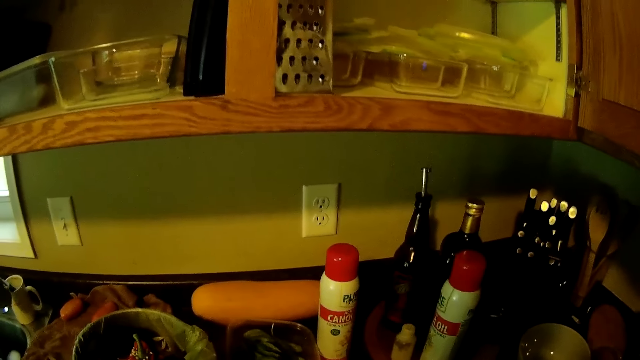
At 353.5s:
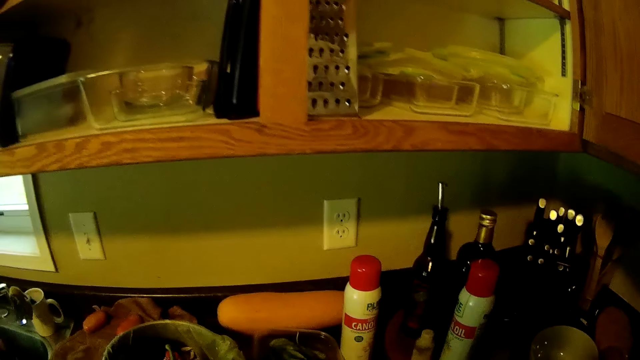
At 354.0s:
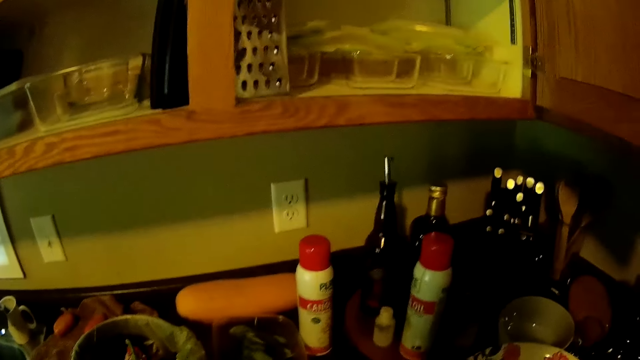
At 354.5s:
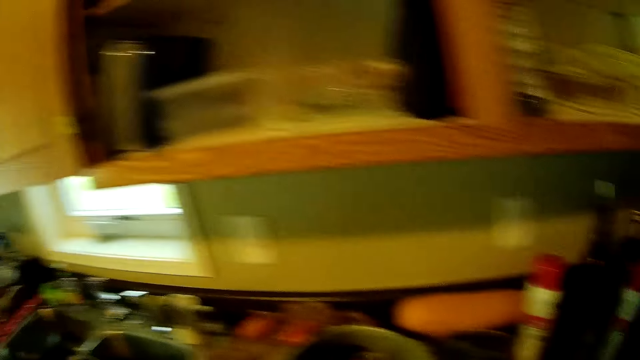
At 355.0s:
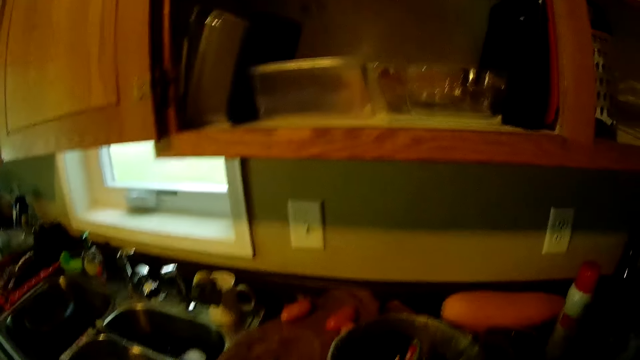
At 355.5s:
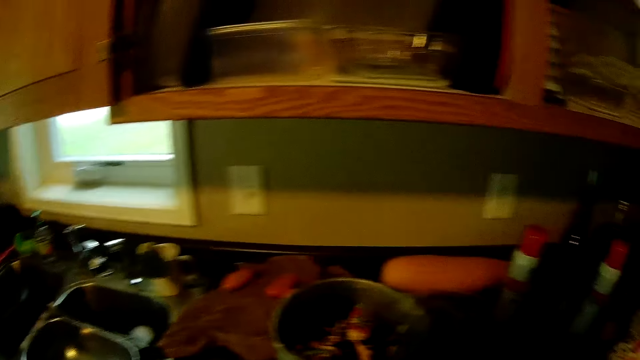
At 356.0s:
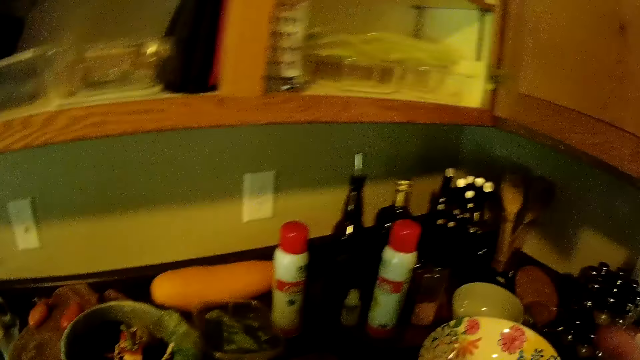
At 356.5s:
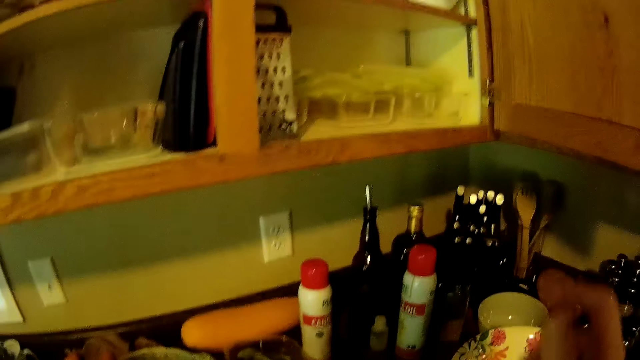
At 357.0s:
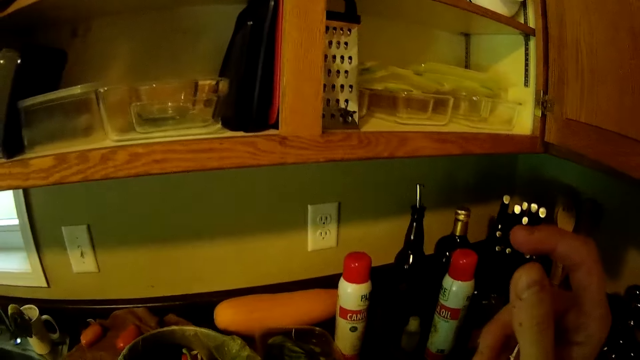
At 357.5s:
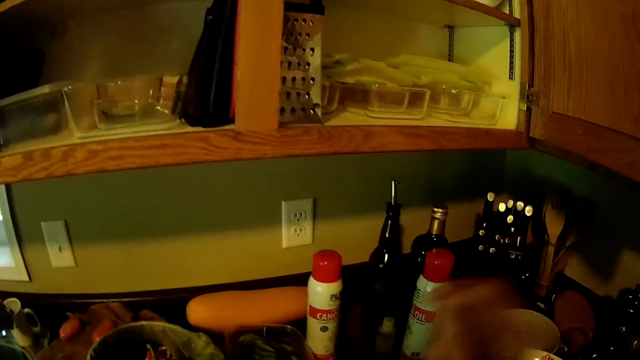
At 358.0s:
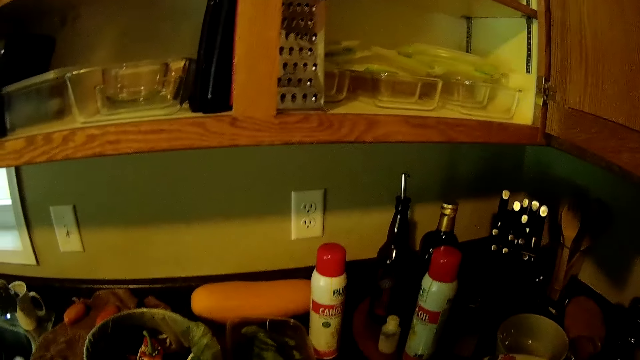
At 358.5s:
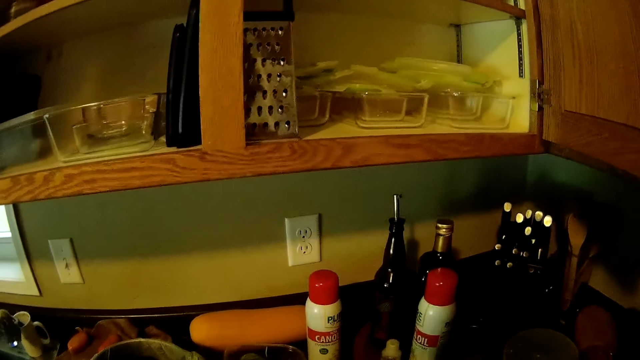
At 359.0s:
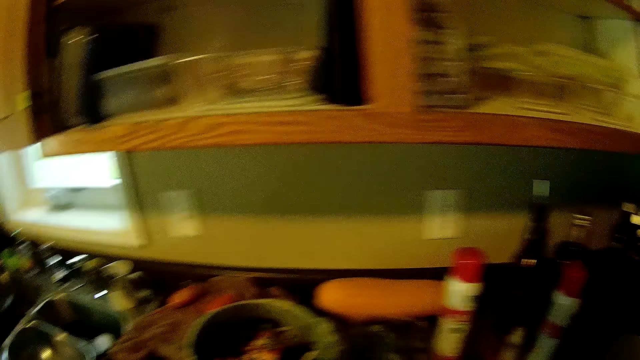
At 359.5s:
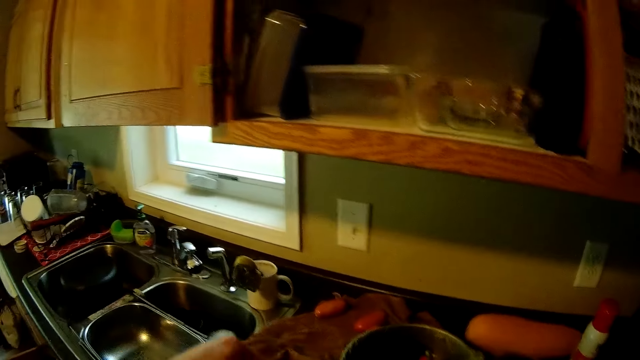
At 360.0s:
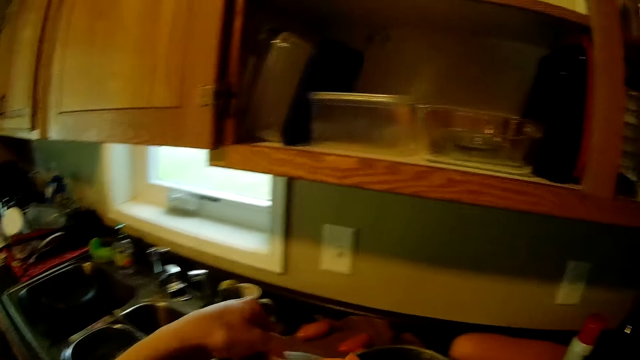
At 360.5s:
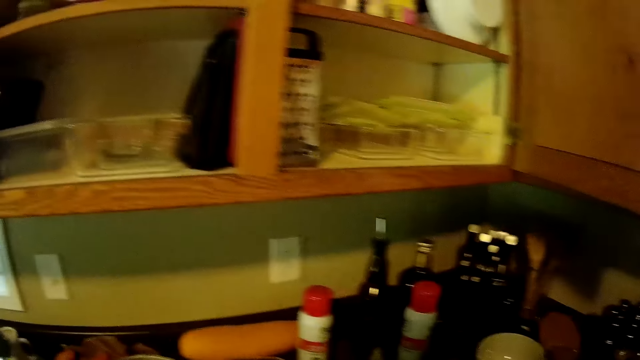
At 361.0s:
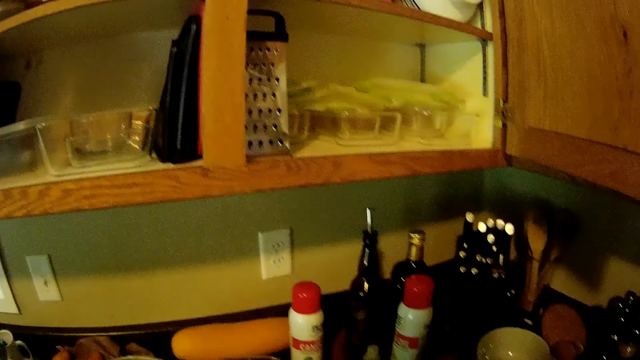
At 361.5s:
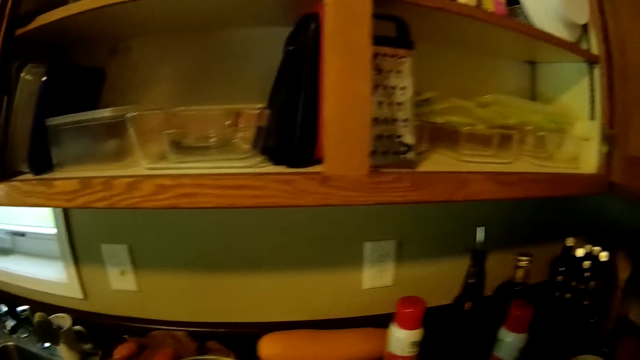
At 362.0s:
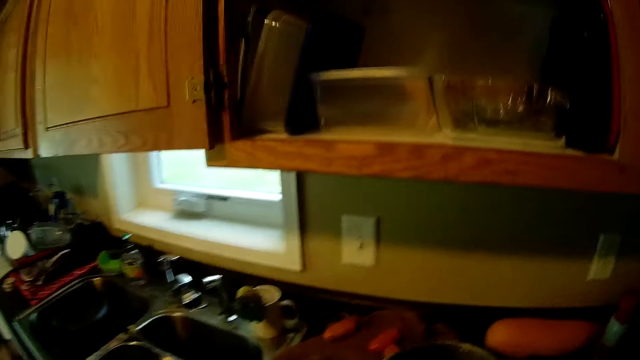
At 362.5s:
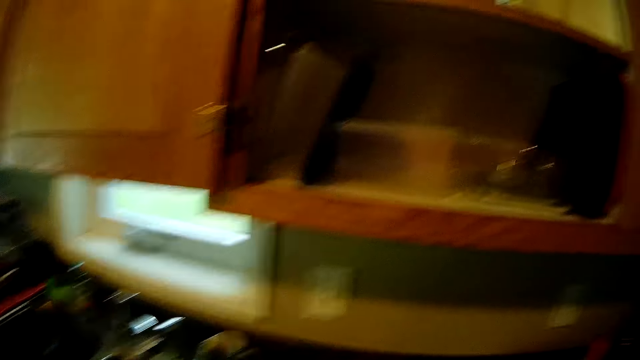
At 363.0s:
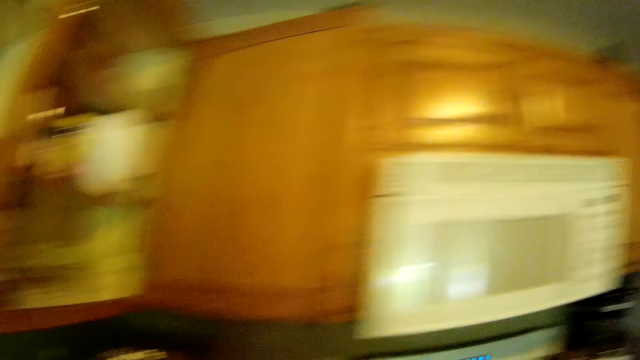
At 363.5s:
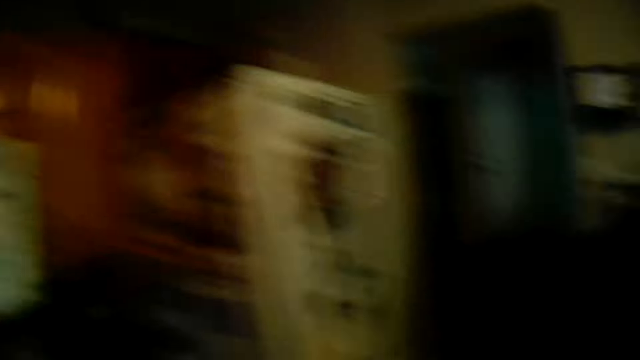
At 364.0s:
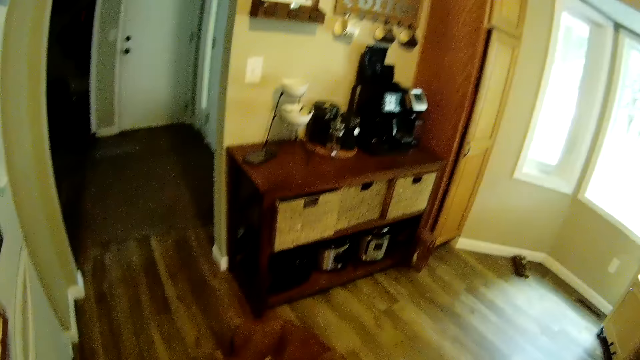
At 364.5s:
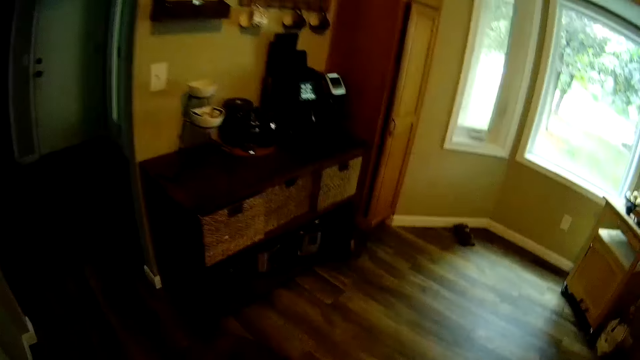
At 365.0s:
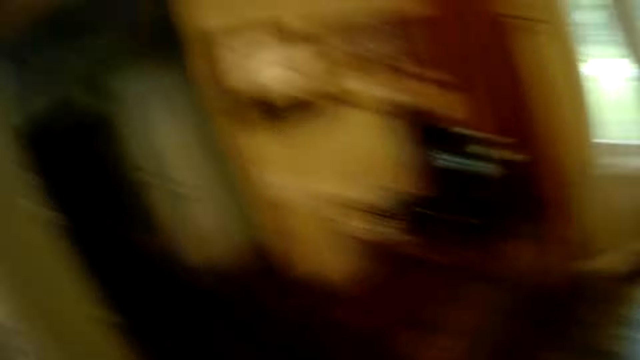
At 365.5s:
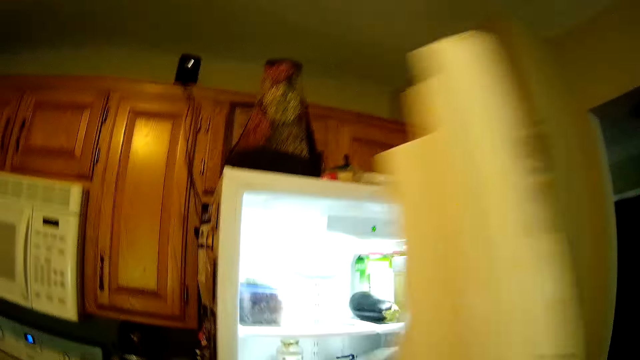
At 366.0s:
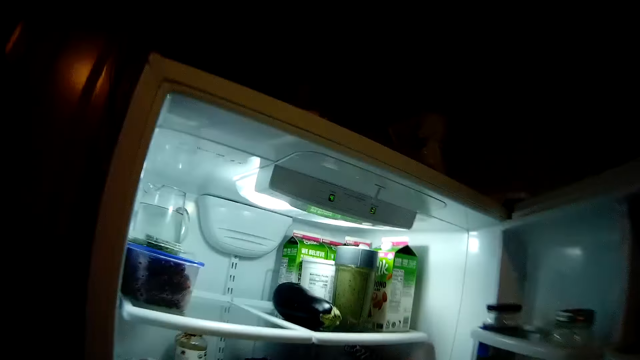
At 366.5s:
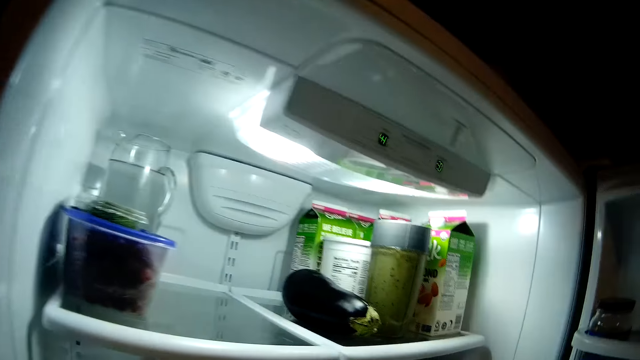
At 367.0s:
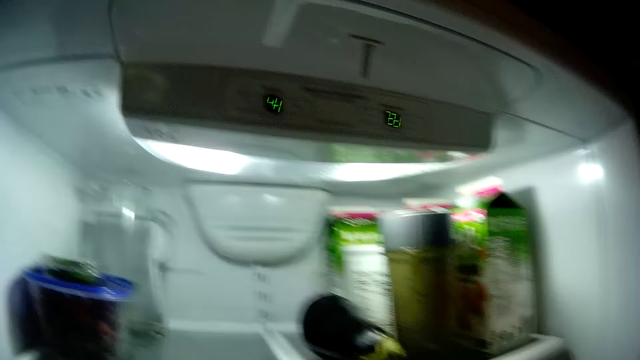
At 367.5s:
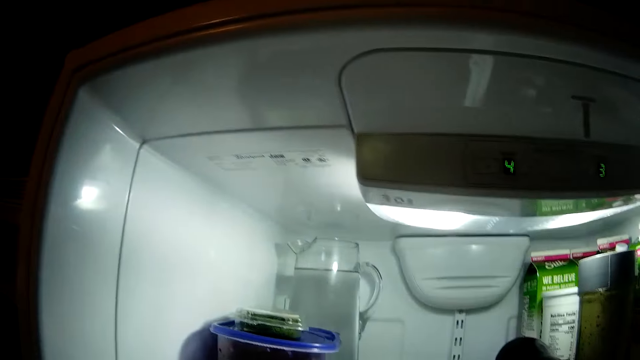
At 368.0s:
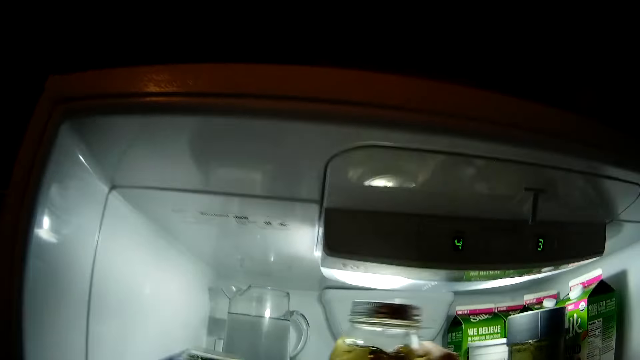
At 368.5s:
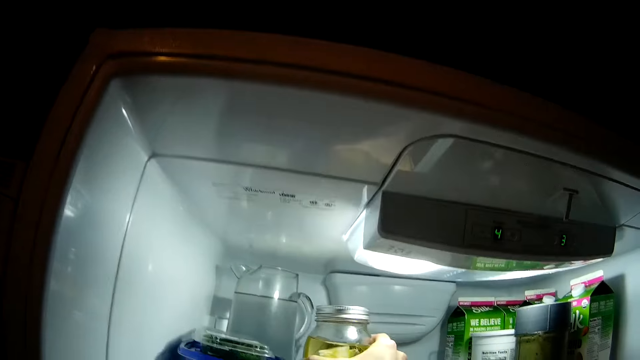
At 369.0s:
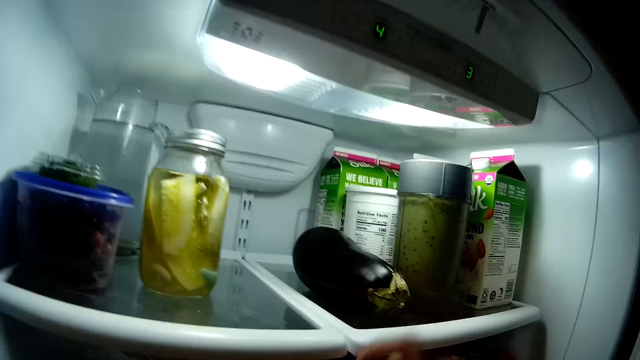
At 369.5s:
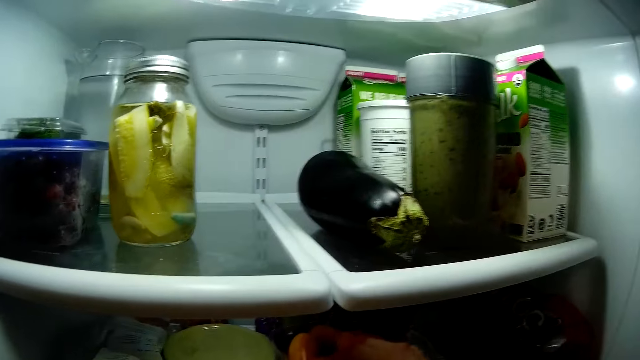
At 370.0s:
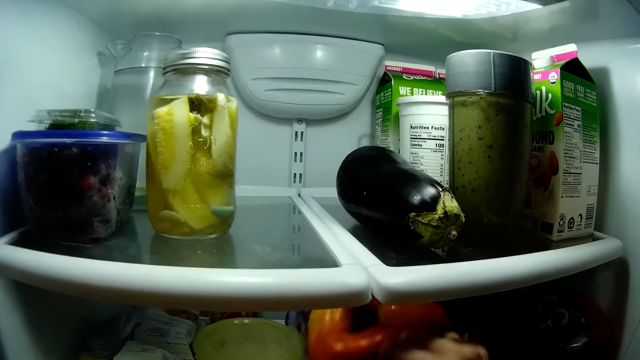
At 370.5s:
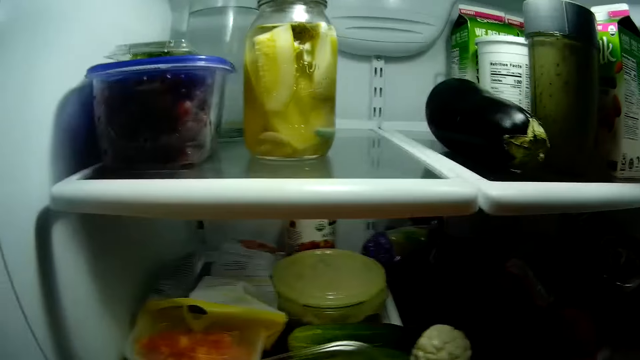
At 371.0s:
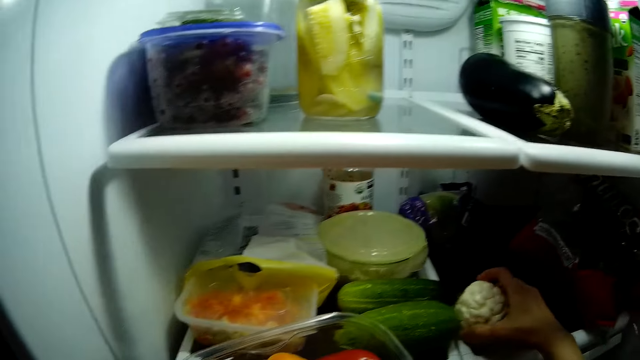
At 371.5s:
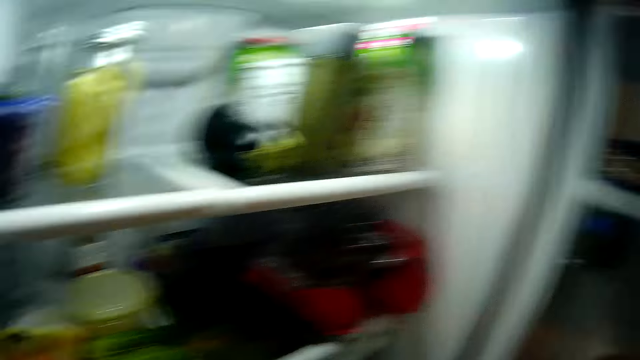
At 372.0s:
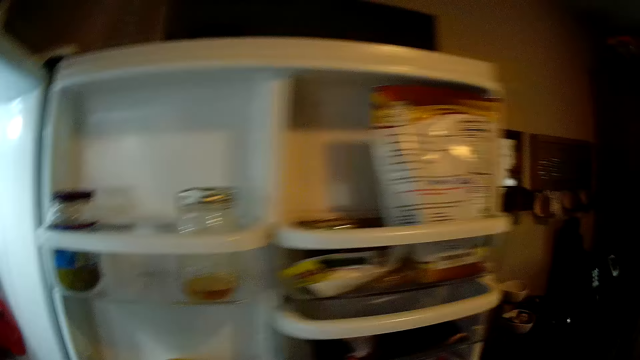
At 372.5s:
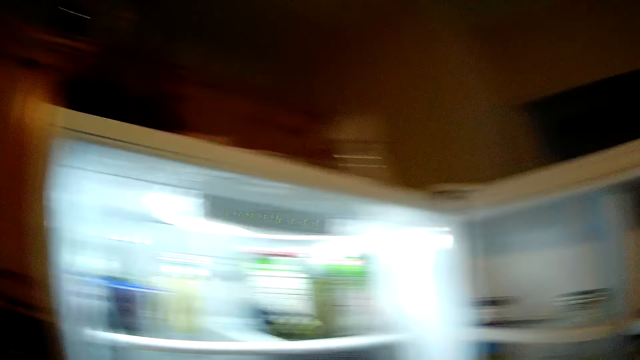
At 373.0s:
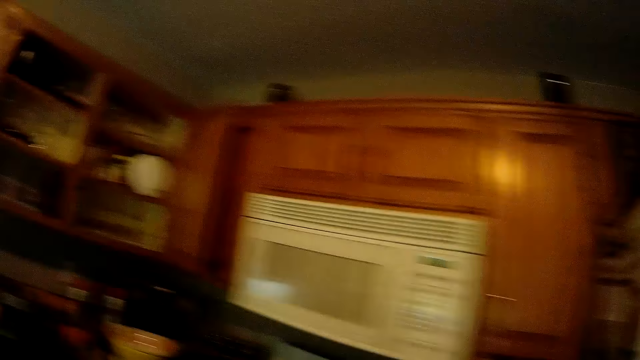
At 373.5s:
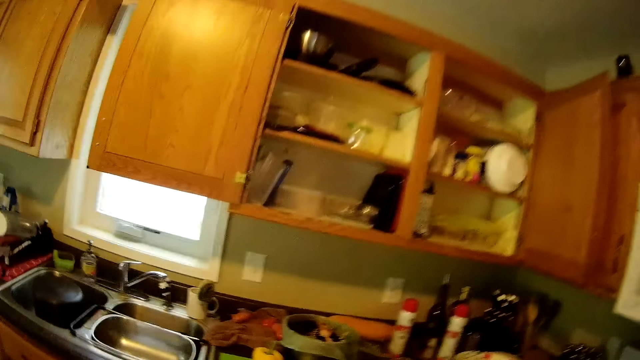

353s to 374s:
The camera wearer opens the fridge. They place a jar in the fridge. They pick up a vegetable from the fridge. They close the fridge. They walk around the kitchen.
